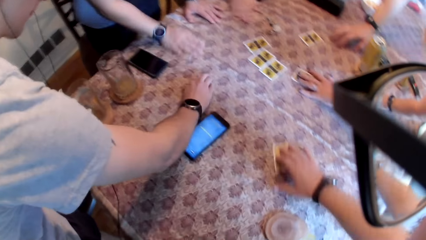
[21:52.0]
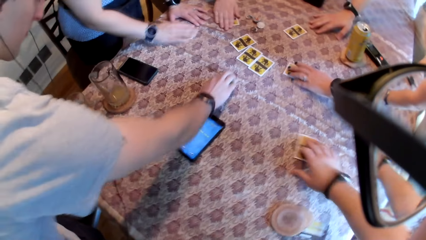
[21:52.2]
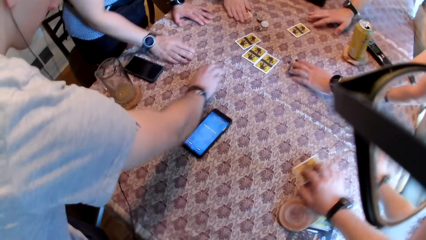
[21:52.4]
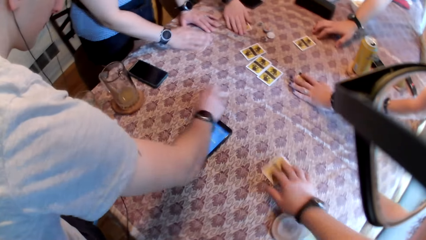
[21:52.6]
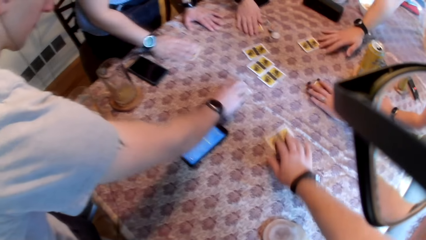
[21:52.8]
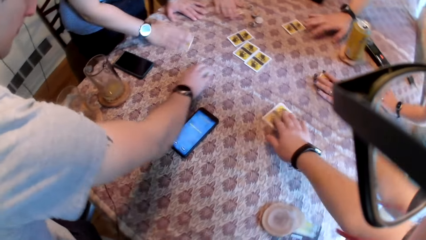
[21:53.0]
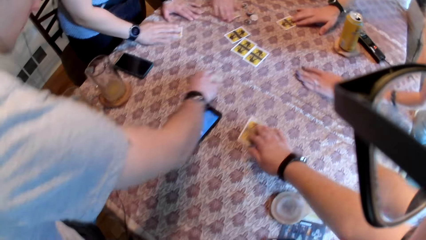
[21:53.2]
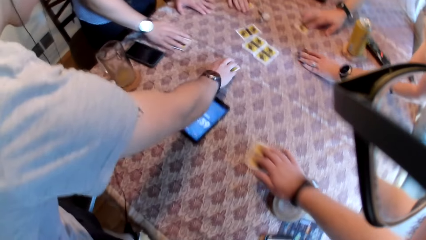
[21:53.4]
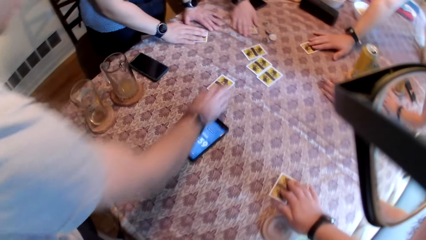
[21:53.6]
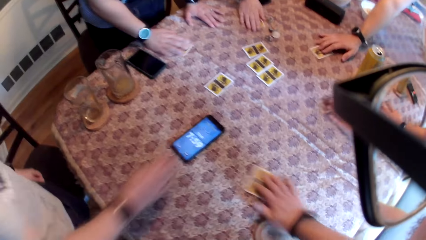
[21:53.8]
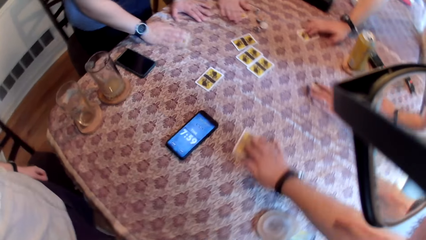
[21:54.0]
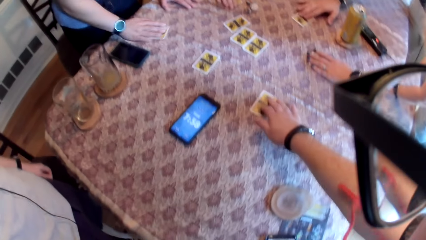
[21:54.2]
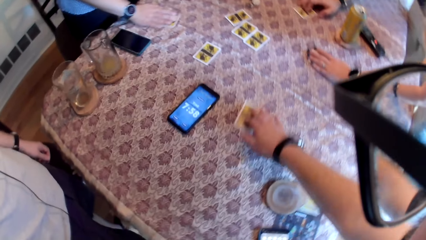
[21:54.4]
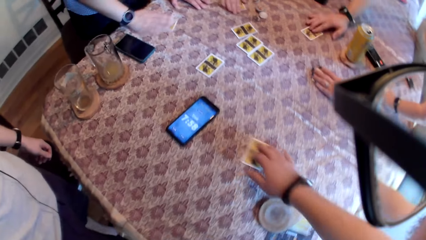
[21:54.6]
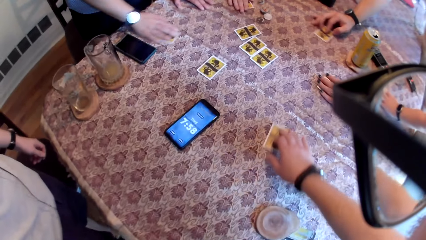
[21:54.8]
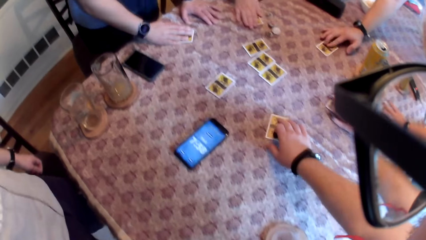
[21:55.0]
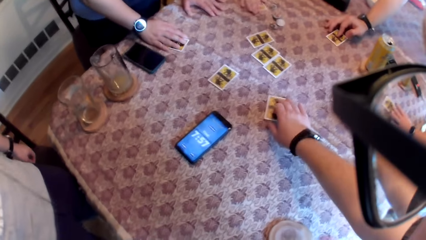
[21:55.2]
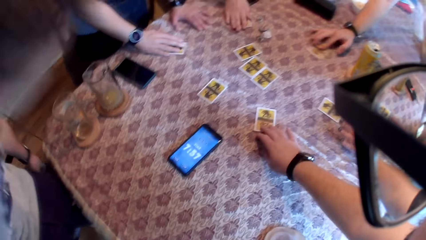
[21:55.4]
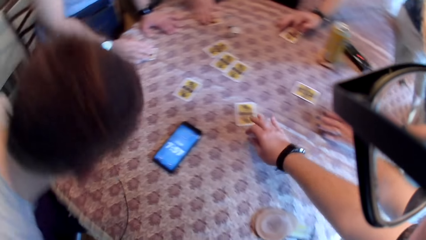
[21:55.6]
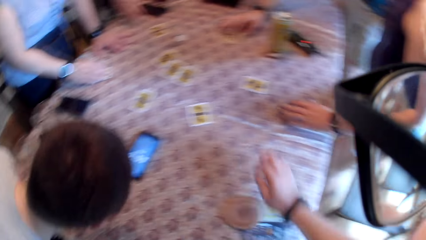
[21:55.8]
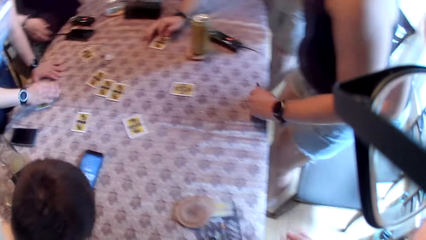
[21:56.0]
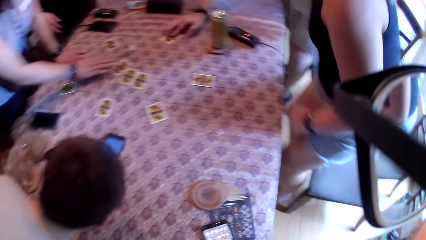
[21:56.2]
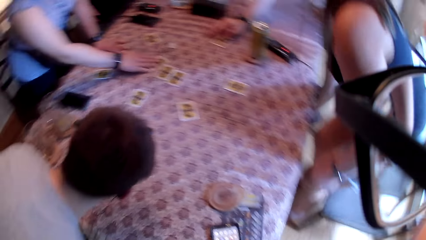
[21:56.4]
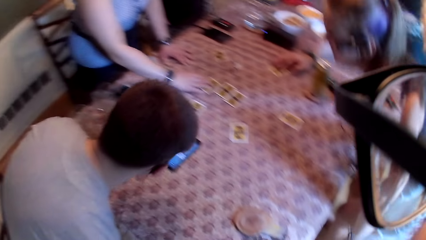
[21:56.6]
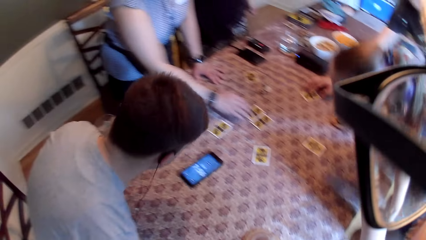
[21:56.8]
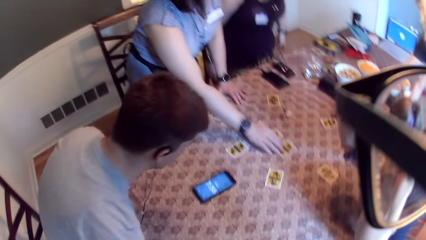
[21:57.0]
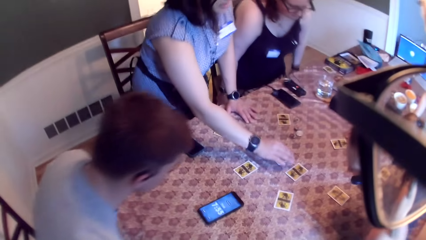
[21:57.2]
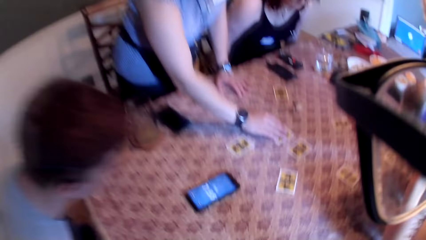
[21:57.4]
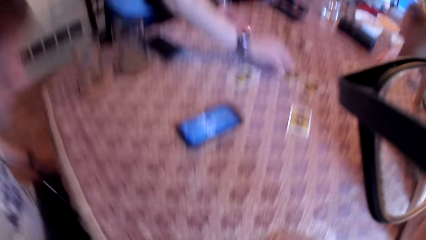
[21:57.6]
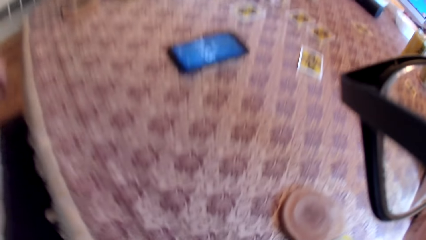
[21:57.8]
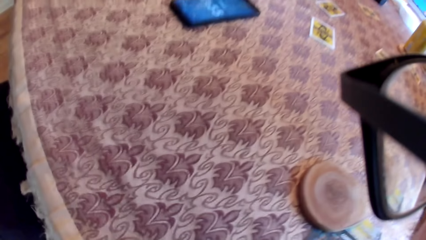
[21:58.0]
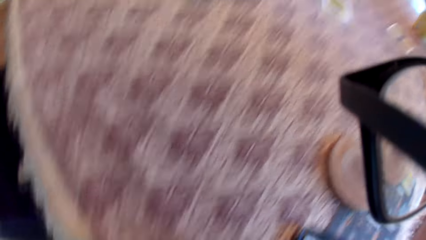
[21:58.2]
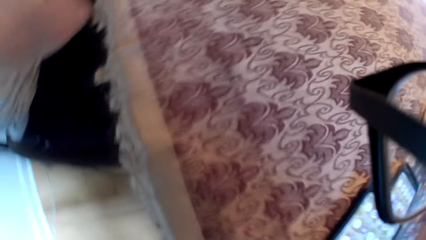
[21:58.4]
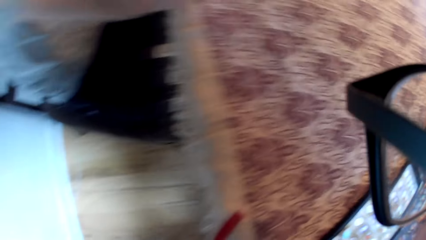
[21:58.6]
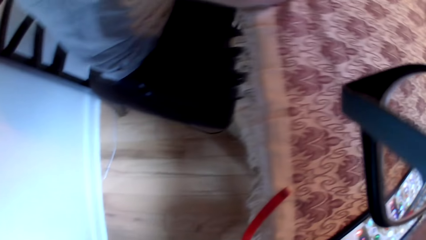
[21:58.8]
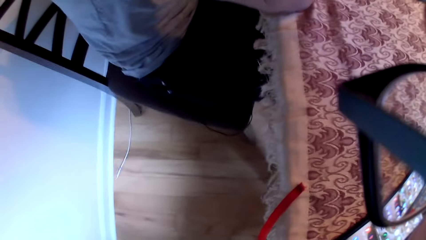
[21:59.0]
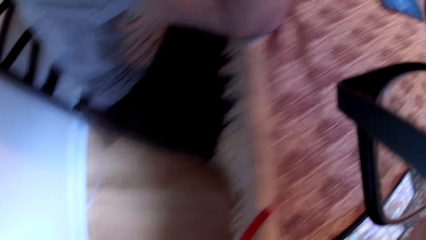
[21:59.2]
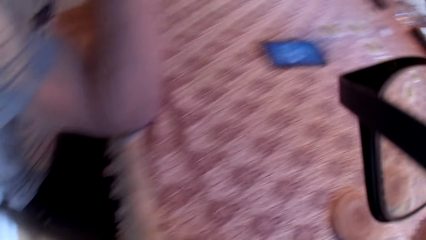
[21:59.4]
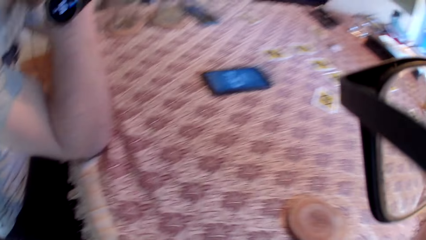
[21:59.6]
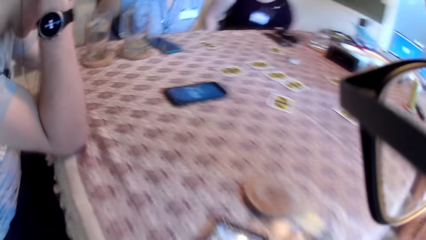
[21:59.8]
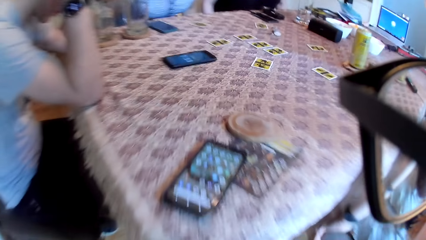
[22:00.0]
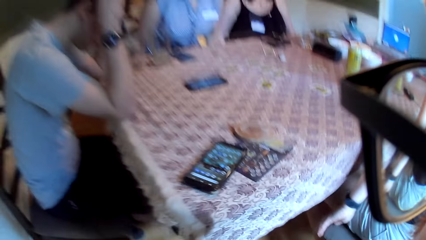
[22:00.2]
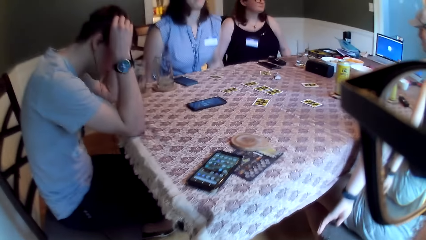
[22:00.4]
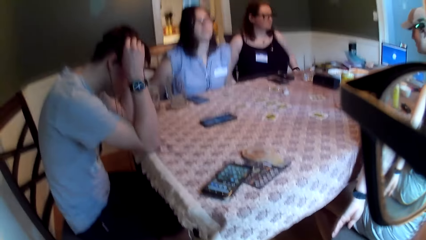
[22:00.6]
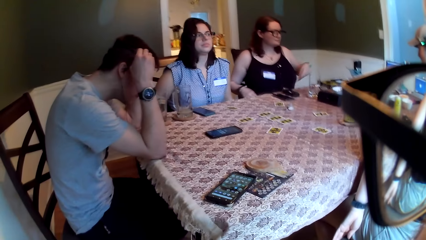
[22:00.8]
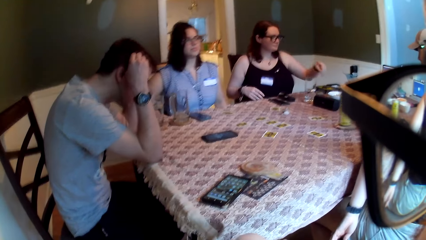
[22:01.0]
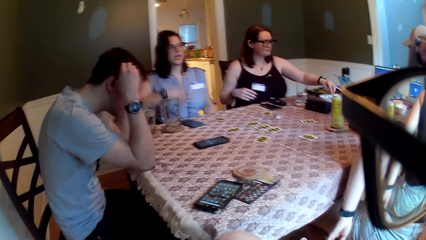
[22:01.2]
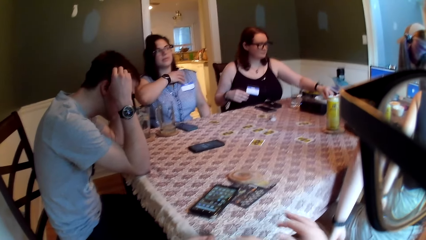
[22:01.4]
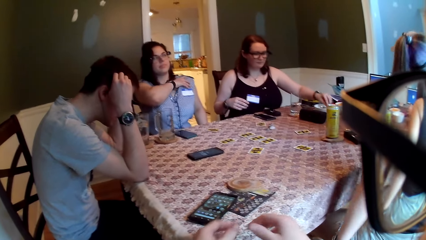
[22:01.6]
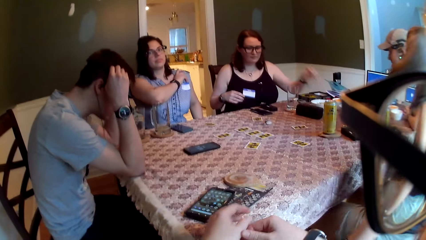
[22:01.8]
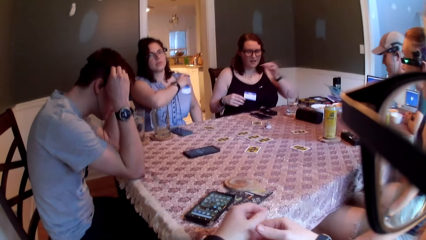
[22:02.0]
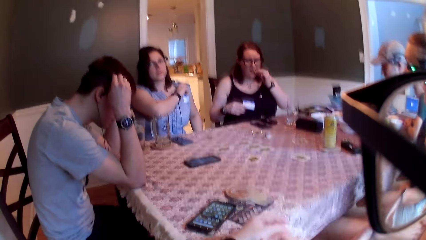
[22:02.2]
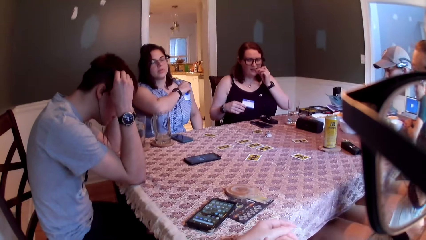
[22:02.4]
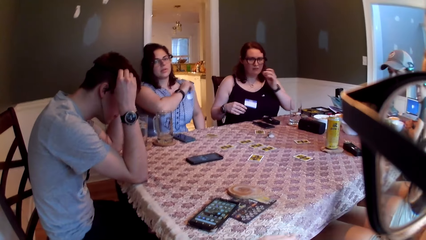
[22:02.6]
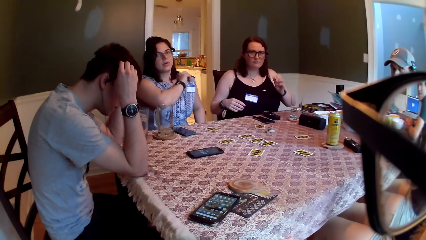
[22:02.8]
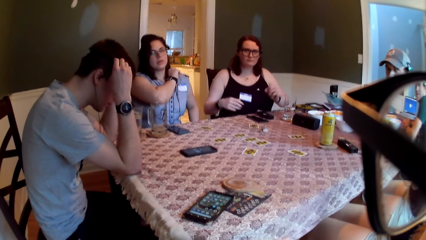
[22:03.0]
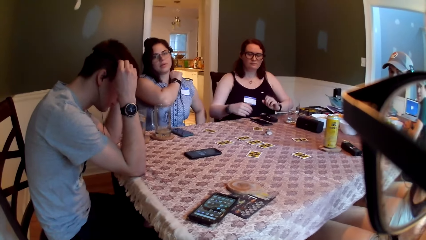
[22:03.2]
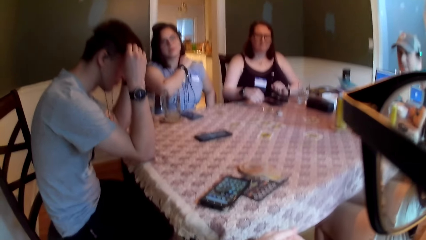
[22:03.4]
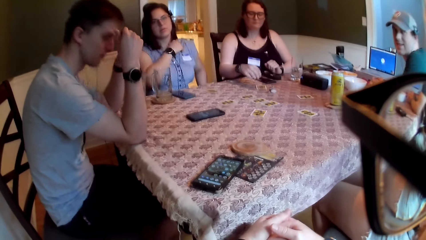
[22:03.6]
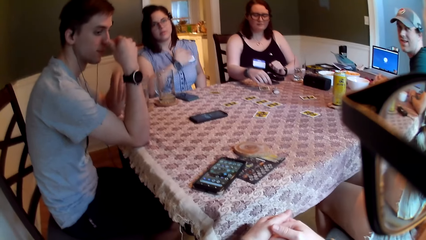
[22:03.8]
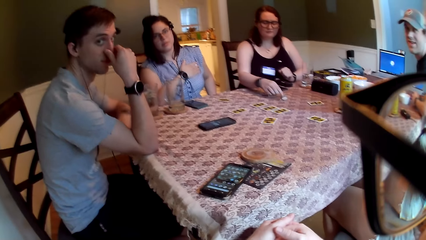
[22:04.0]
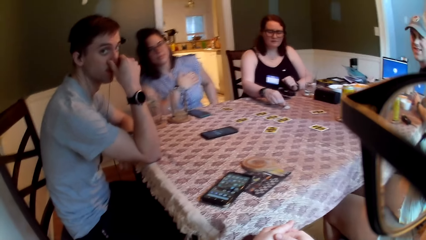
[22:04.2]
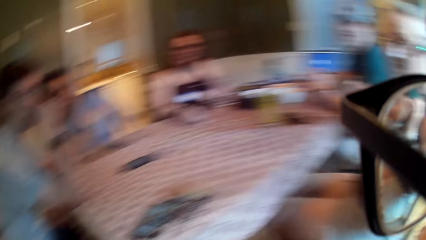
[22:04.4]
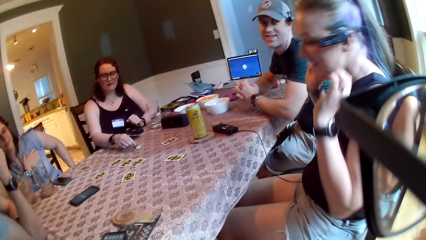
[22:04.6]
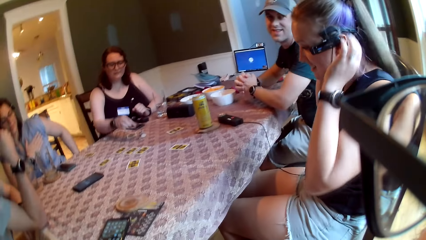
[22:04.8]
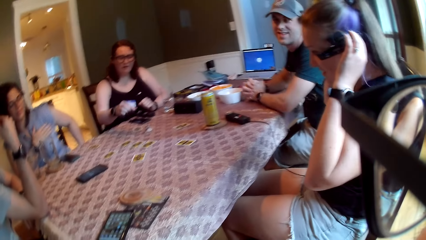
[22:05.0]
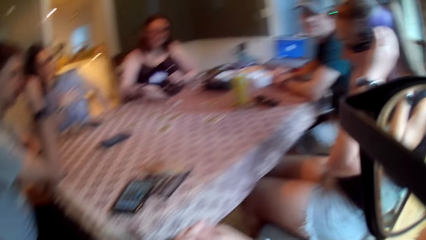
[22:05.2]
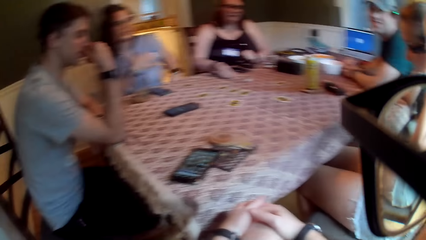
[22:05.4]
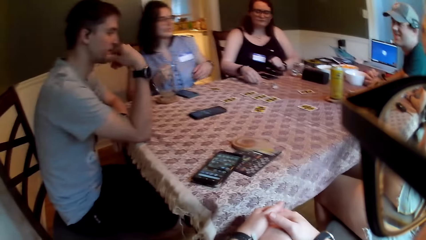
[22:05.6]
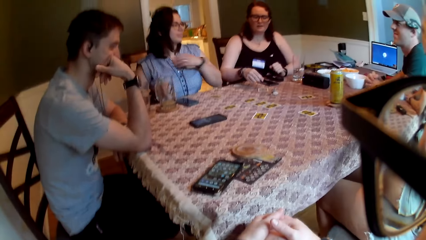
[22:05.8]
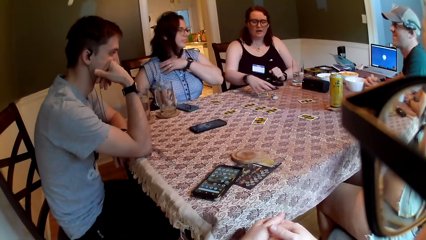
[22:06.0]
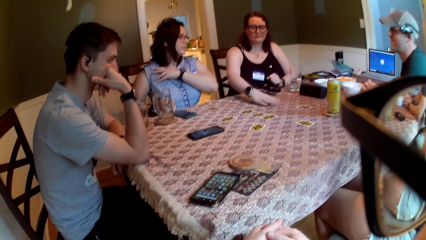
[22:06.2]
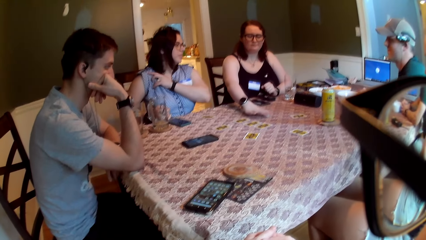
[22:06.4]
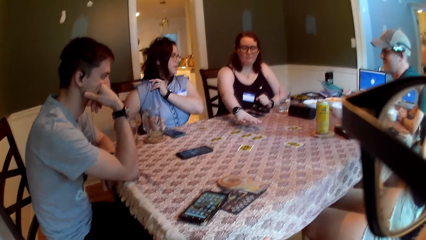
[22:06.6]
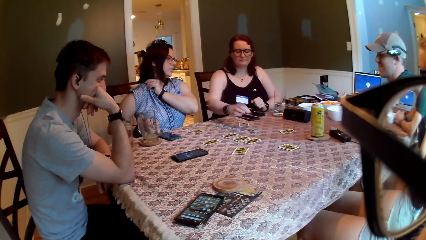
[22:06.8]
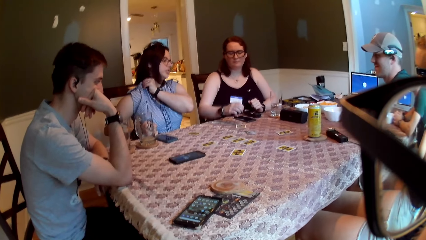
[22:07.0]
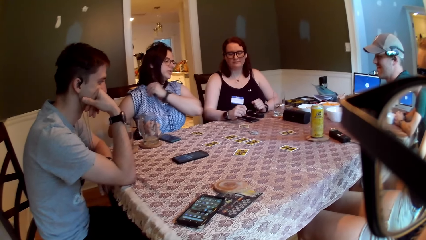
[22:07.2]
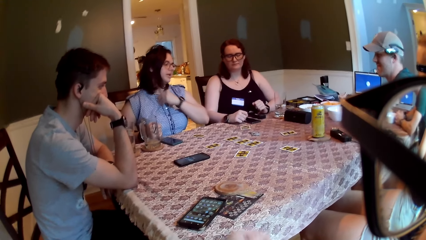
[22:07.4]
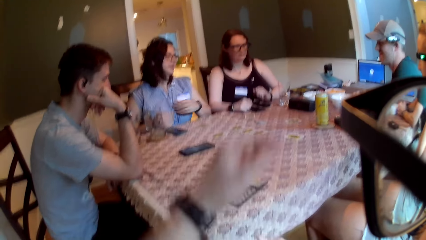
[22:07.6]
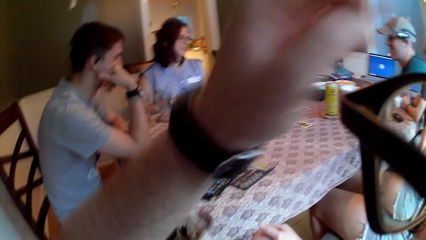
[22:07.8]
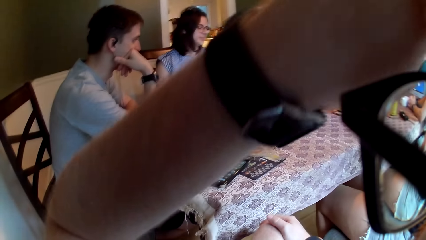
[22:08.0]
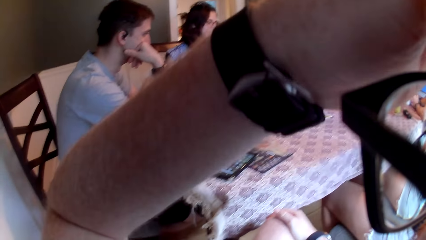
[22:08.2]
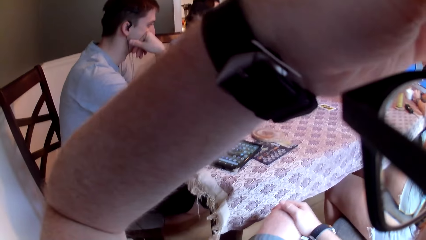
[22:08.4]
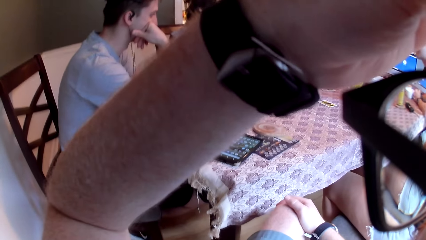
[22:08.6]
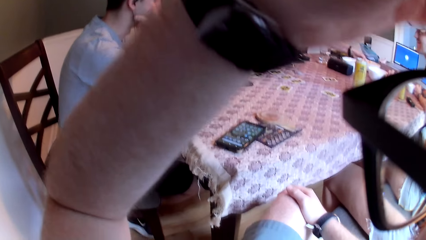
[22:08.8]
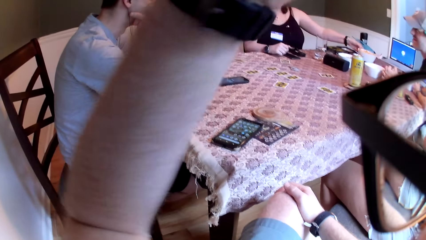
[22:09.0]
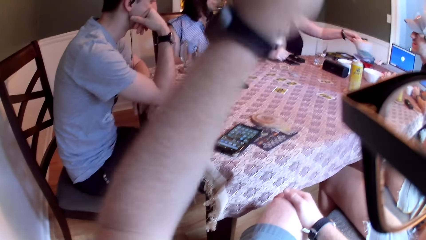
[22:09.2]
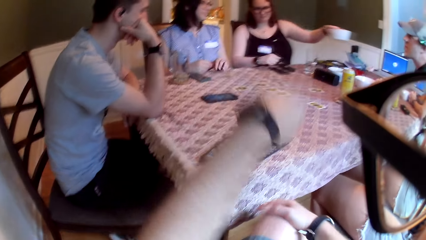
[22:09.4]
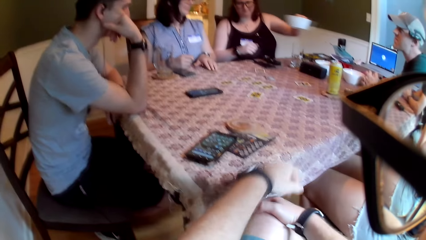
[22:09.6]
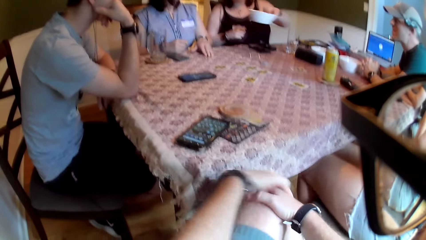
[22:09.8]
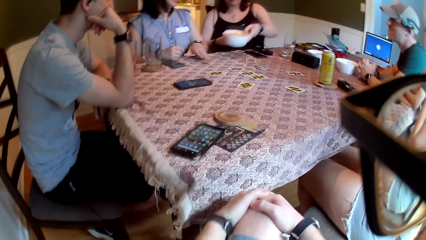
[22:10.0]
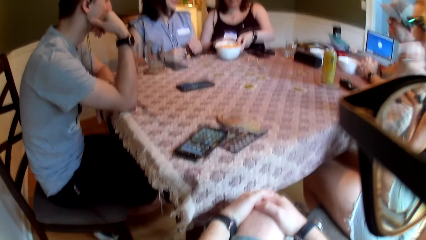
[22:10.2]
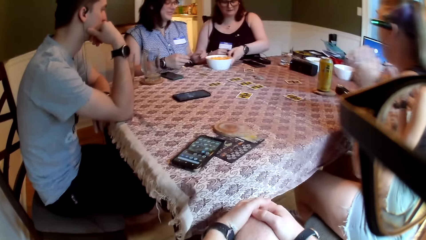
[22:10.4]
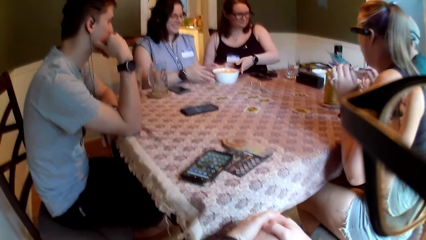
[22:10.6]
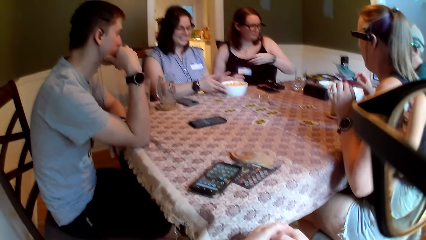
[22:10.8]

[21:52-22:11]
A woman speaks to a group of people on the table. Another woman places her left hand on the card on the table. She drags the card on the table with her right hand. A man drags the card on the table with his right hand. Another man drops the card on the table. The second woman speaks to the first woman. The camera wearer removes his right hand from the card on the table. The second woman removes her left hand from the card on the table. A third woman removes her right hand from the card on the table. The first woman removes her right hand from the card on the table. She speaks to a group of people on the table. The second man sits on the chair. The first woman touches some cards on the table with her right hand. The third woman speaks to a group of people on the table. The first woman sits on the chair. The camera wearer speaks to a group of people on the table. The first woman touches her left shoulder with her right hand. The third woman picks a cashew nut from the bowl on the table with her left hand. She picks a coin on the table with her right hand. She drops the coin on the table with her right hand. She speaks to a group of people on the table. The first woman speaks to a group of people on the table. The camera wearer raises his hand. The third woman picks the bowl on the table with her left hand. She drops the bowl on the table with her left hand. The camera wearer drops his hand.
